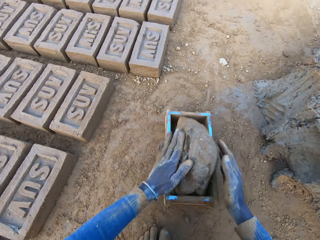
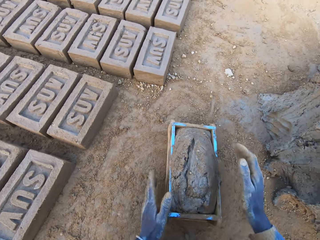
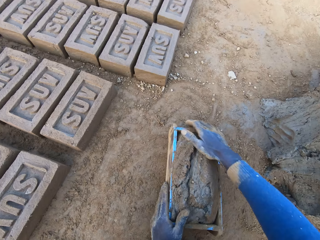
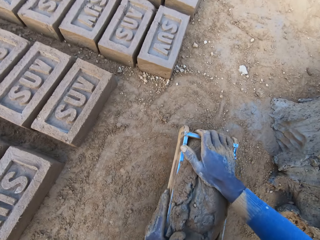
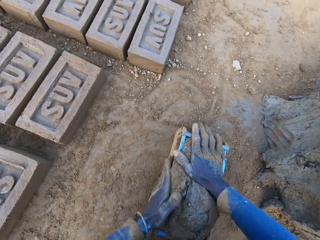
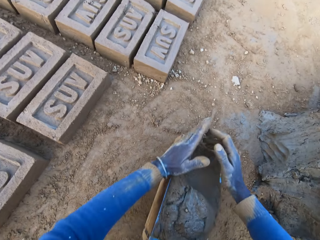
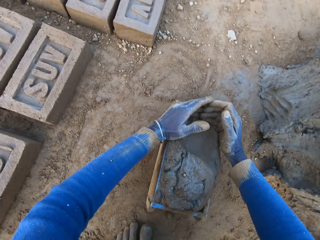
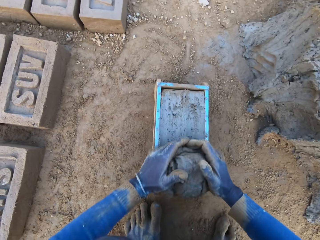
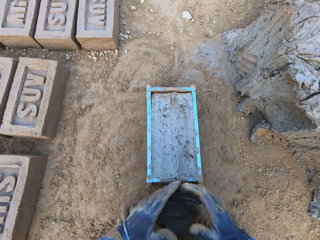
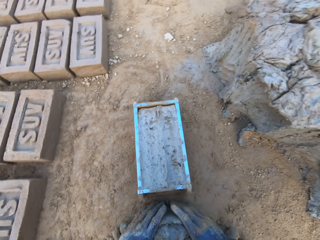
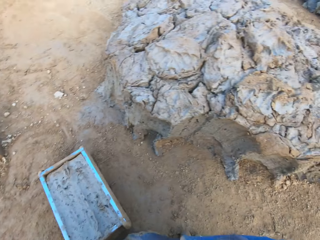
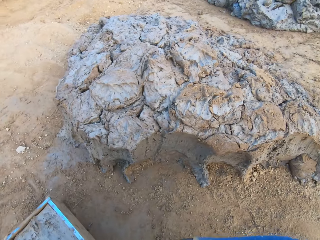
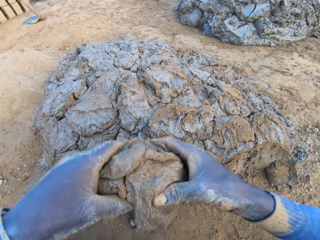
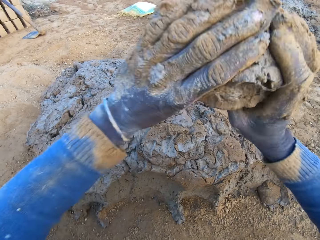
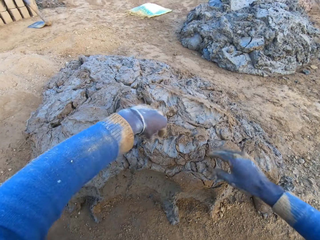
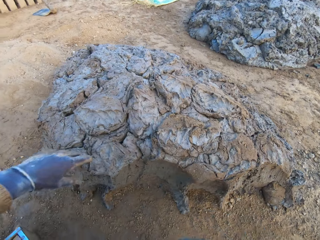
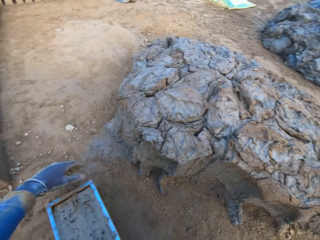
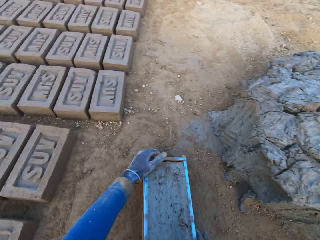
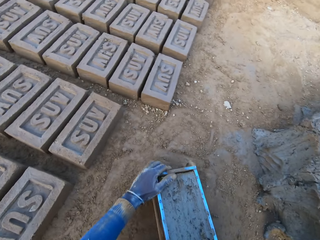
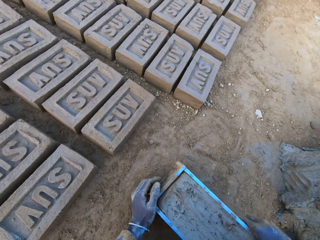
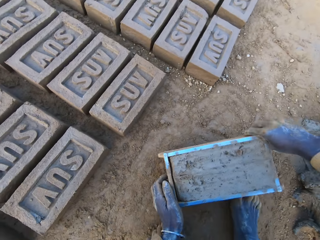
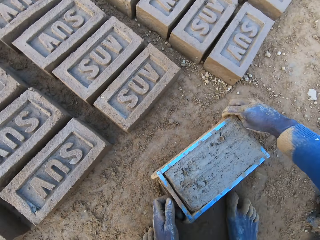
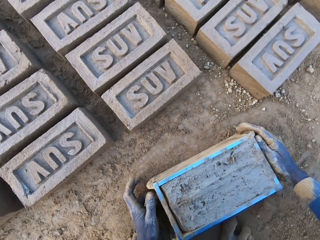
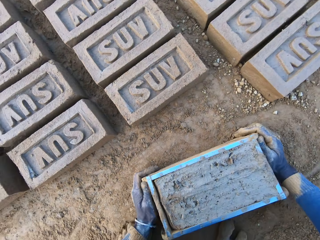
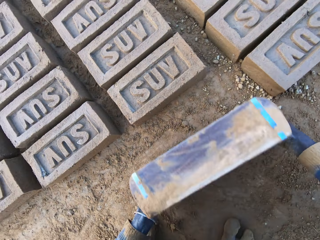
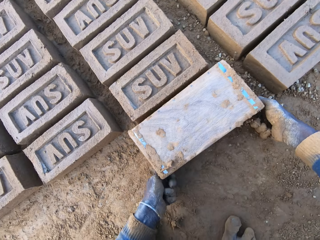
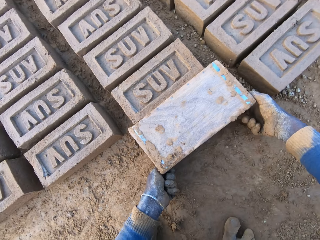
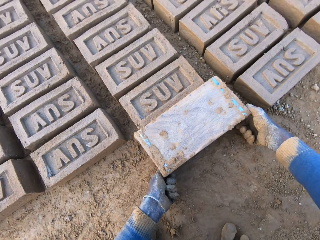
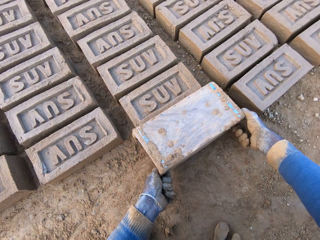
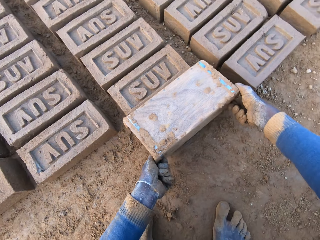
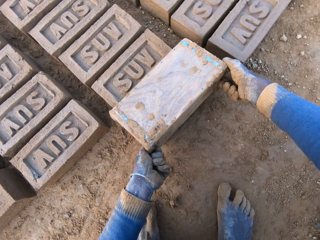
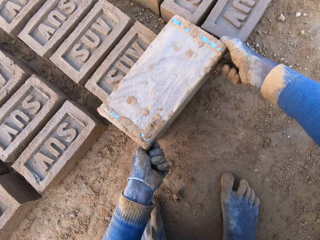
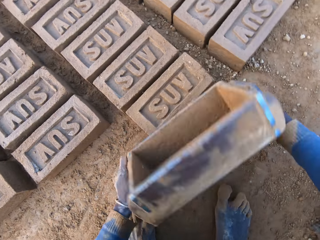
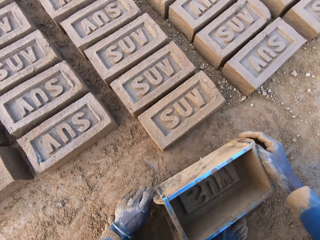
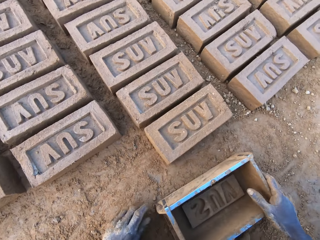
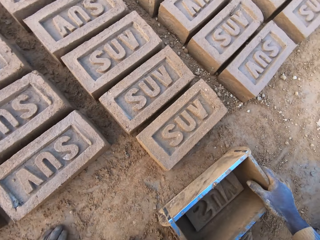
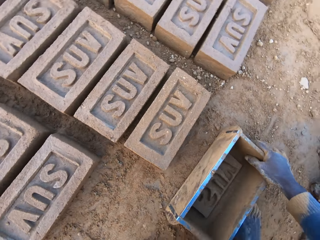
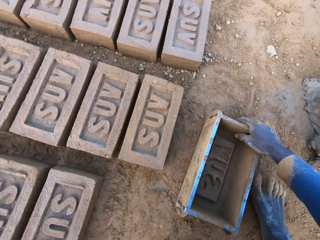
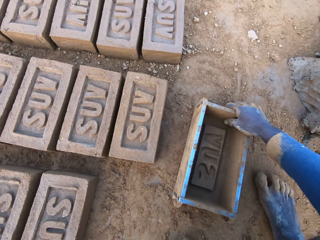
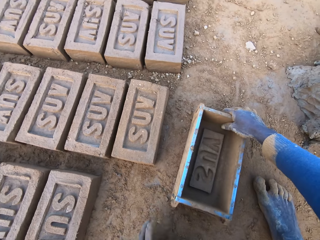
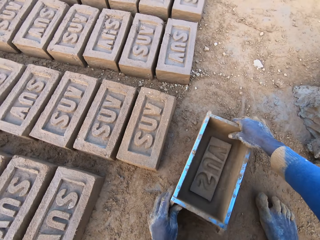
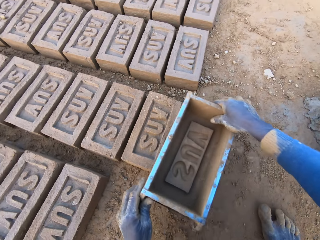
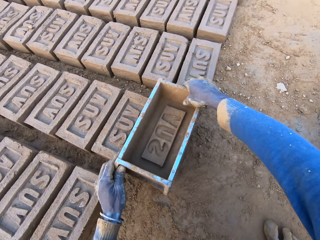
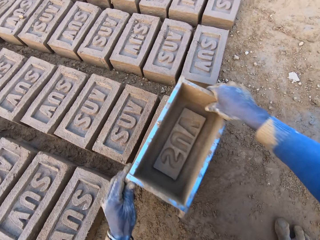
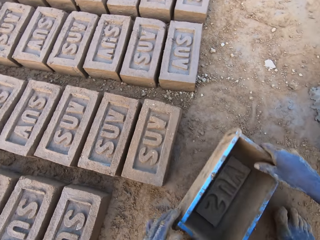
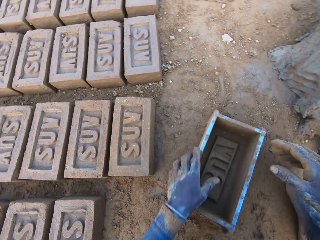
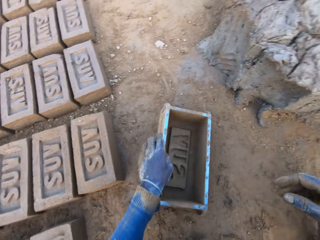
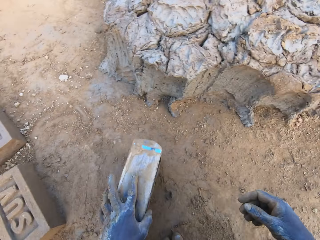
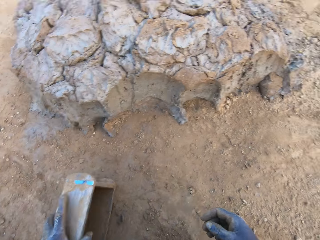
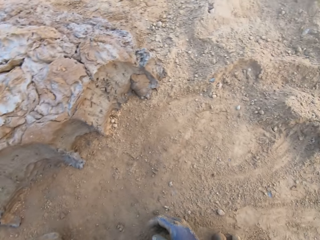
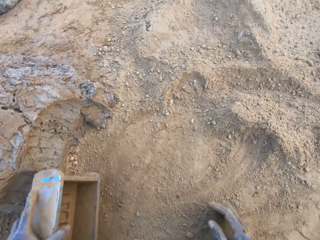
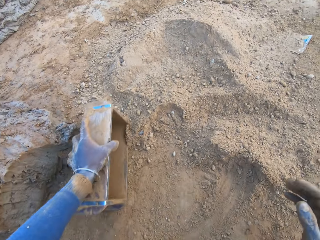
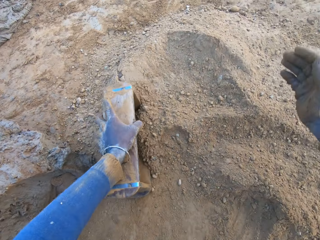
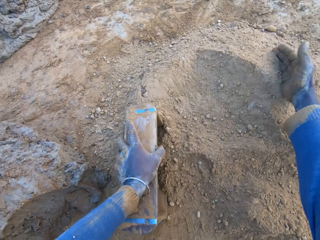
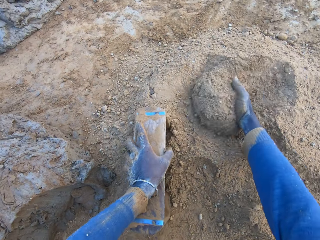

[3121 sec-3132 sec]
The camera wearer drops the concrete in the iron brick mold on the ground. He removes the excess concrete from the iron brick mold. He drops the excess concrete on the heap of concrete on the ground. He shifts the iron brick mold on the ground with his hands. He turns the iron brick mold on the ground. He drops the iron brick mold on the ground. He hits the brick with the iron brick mold in his hands.

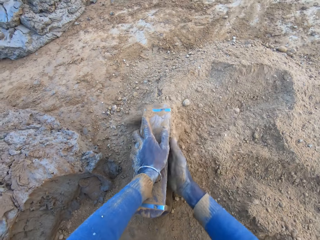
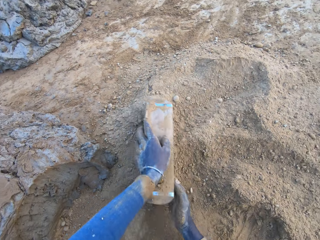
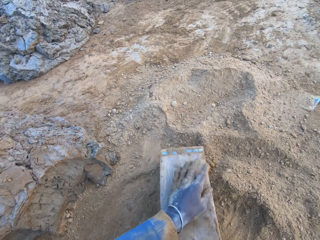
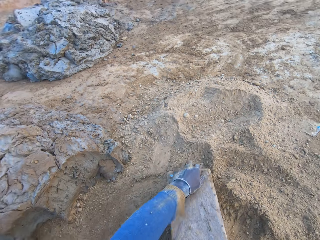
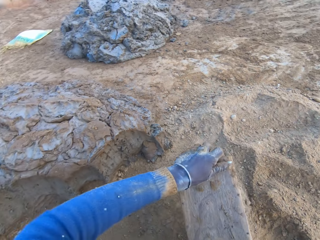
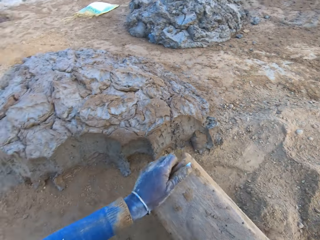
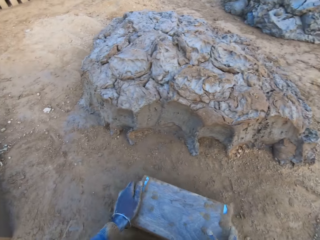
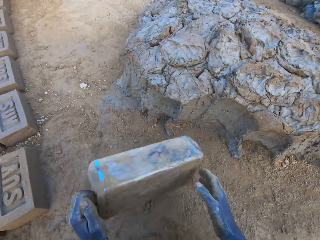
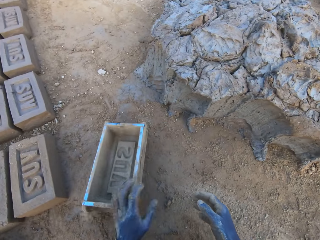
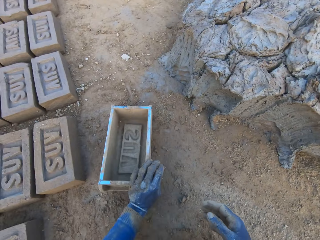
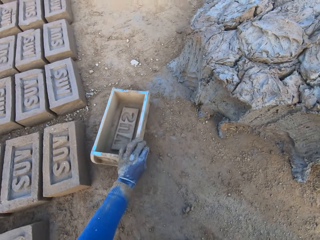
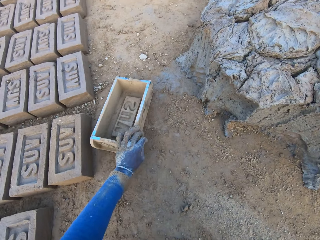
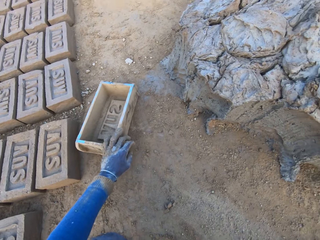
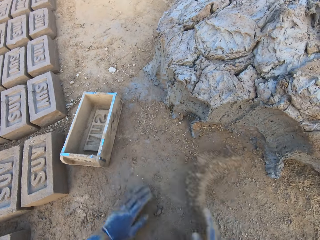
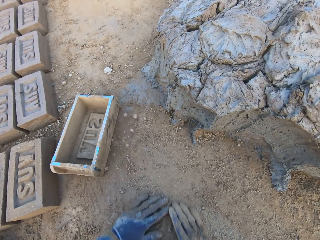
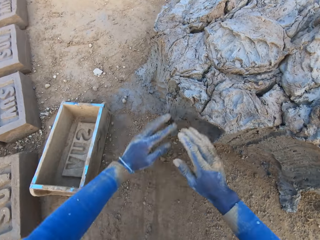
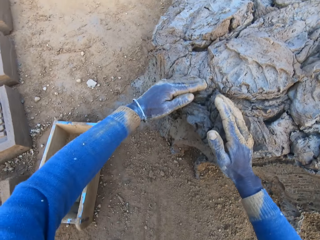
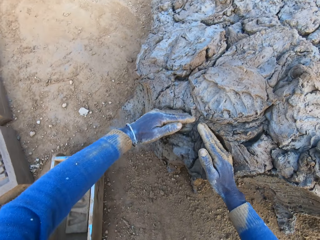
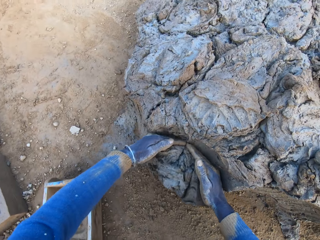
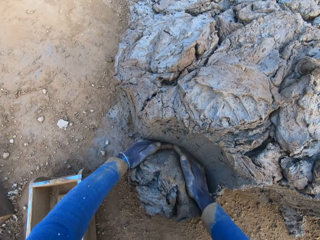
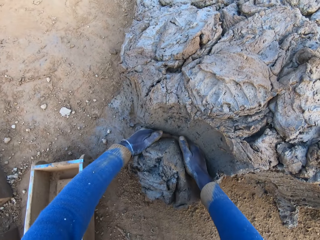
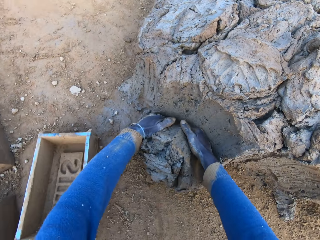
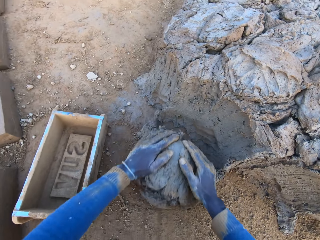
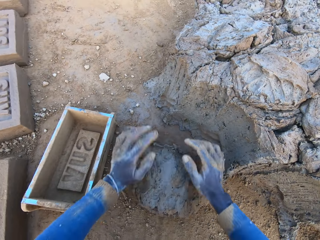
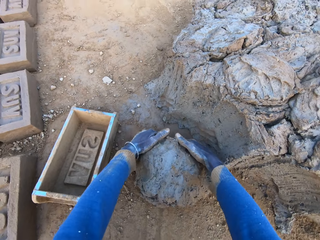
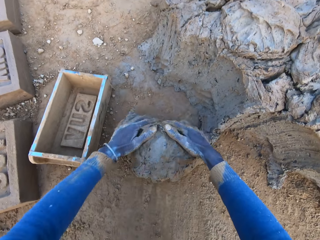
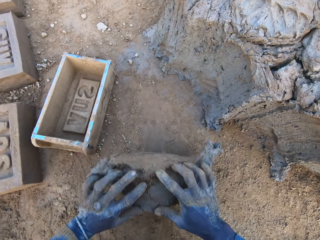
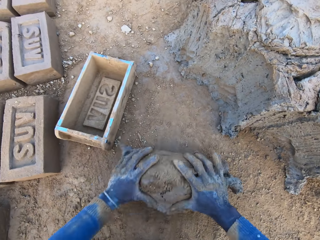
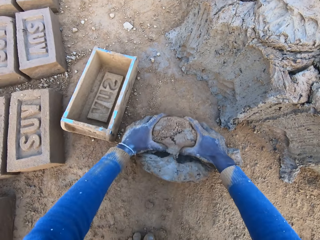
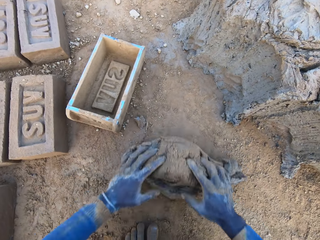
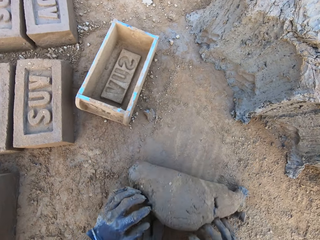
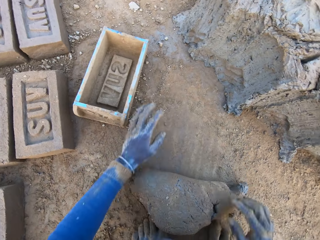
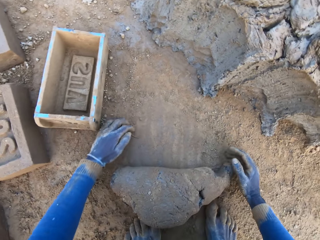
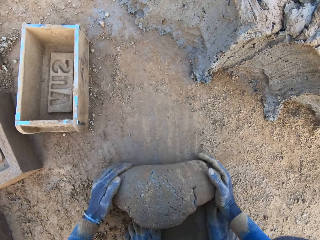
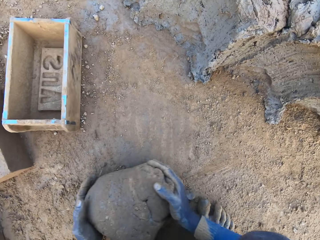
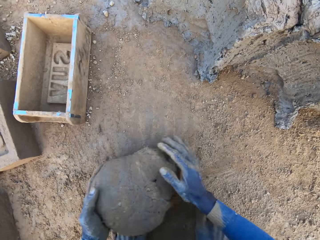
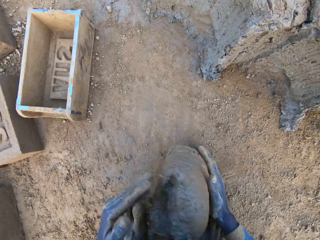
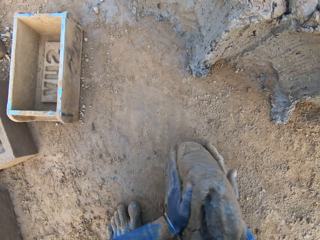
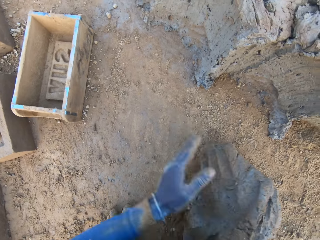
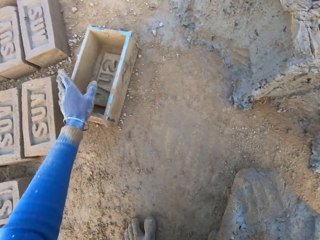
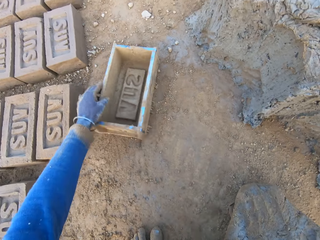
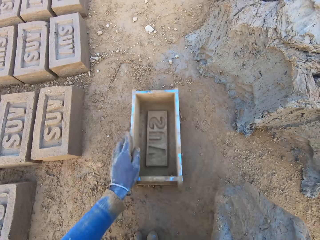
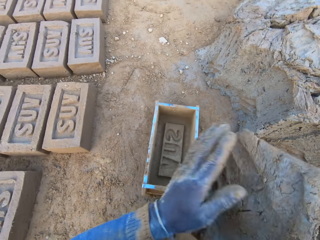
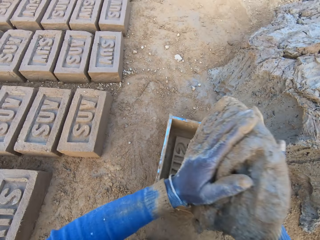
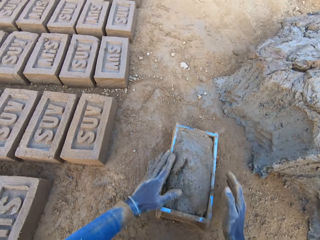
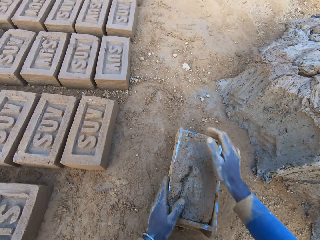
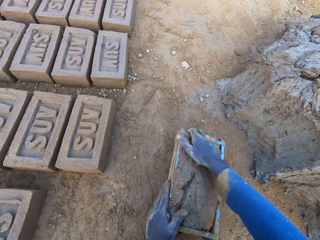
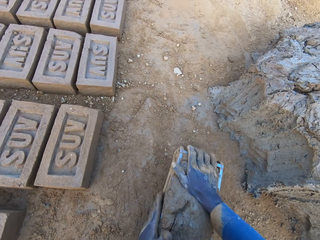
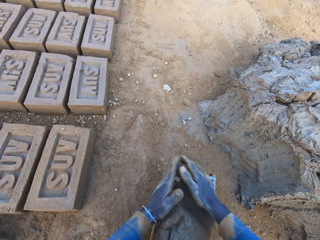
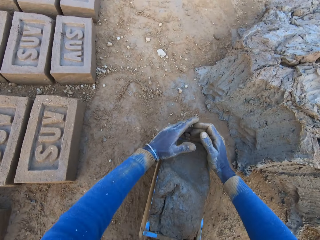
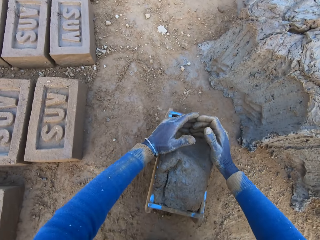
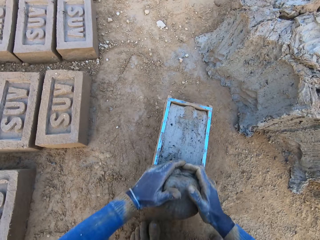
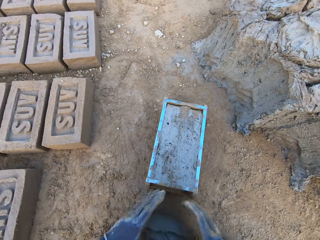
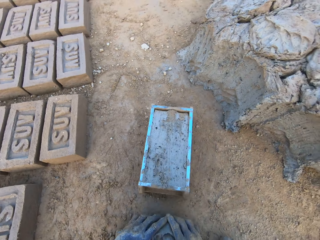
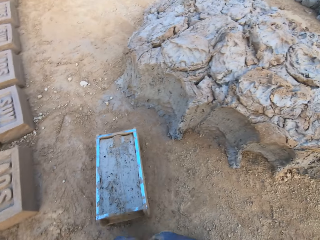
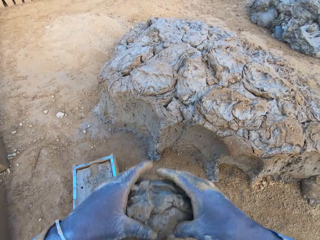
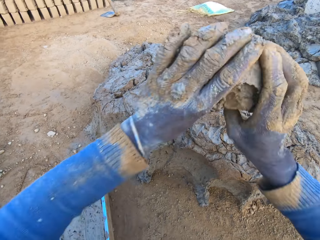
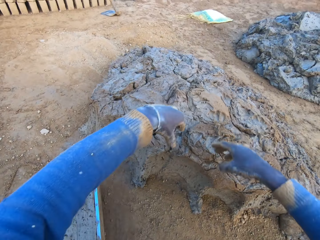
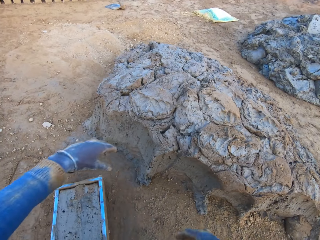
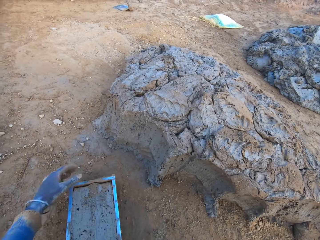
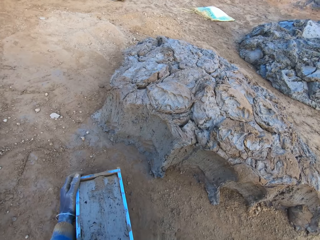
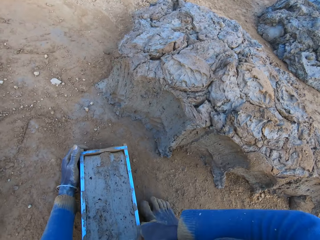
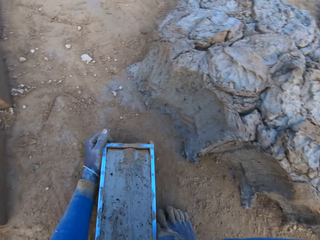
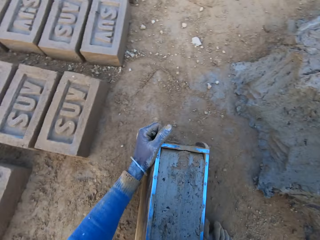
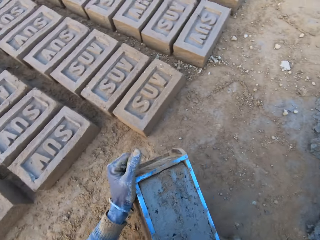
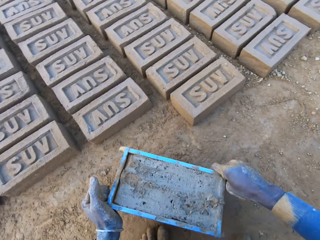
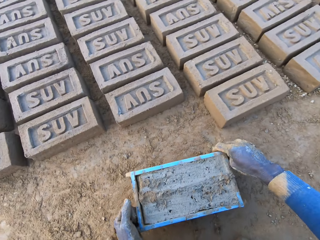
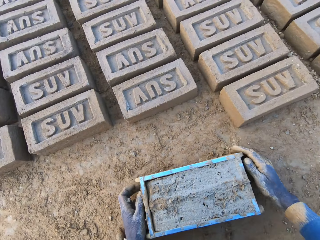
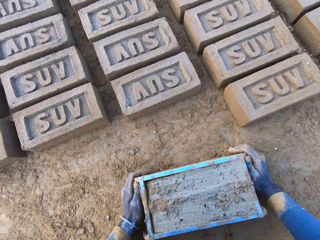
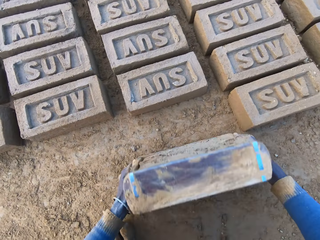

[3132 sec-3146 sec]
The camera wearer pours sand into the iron brick mold with his right hand. He scoops soil. He removes the sand from the iron brick mold and drops the iron brick mold on the ground. He scoops molded clay. He cuts a portion of the concrete from a heap of concrete with his hands and mixes the concrete with his hands. He shifts the iron brick mold on the ground with his left hand. He drops the concrete in the iron brick mold. He removes the excess concrete from the iron brick mold. He drops the excess concrete on the heap of concrete on the ground. He shifts the iron brick mold on the ground with his hands.
